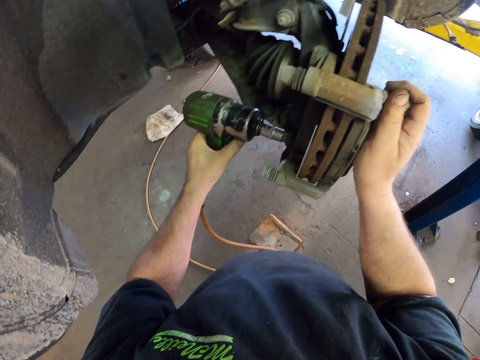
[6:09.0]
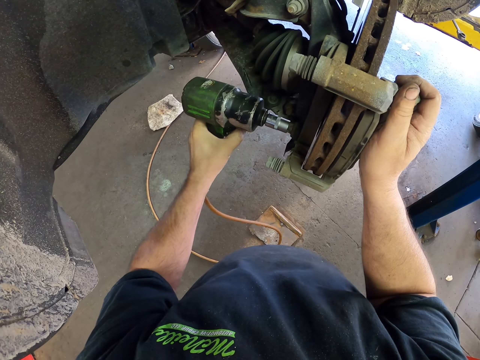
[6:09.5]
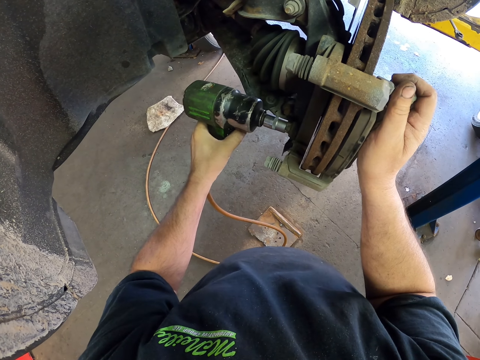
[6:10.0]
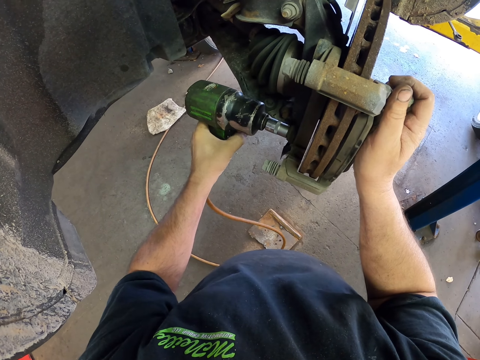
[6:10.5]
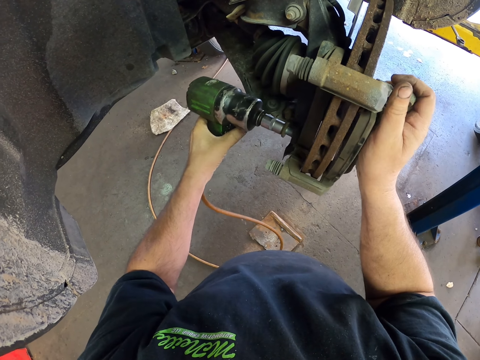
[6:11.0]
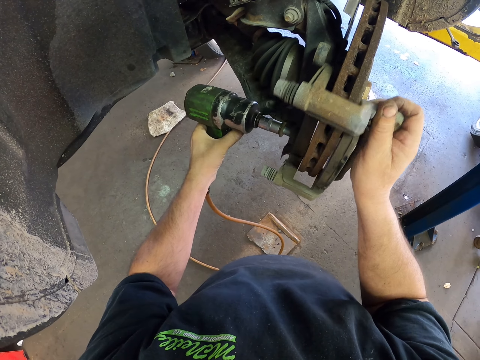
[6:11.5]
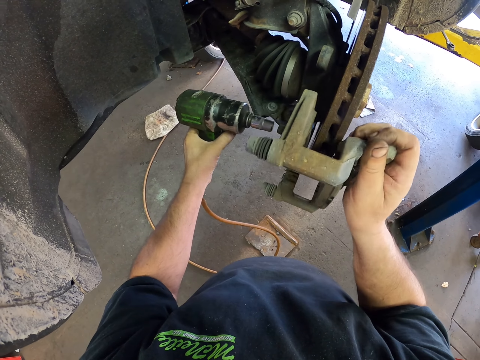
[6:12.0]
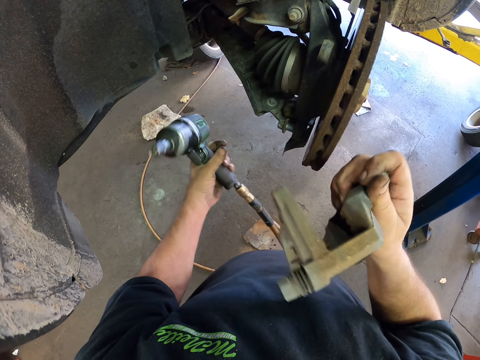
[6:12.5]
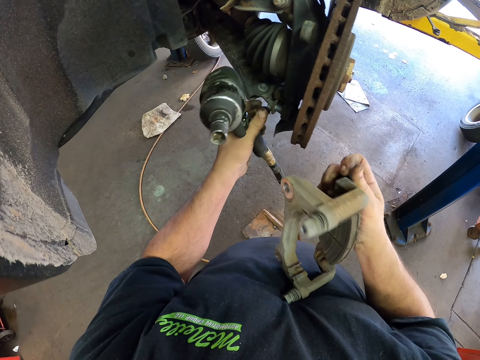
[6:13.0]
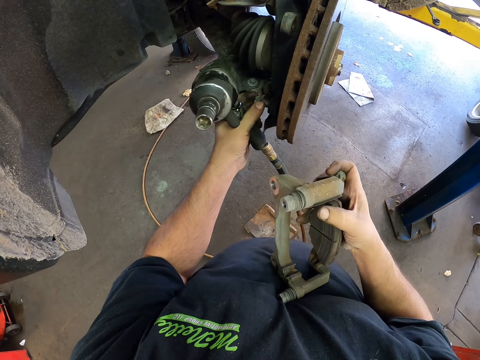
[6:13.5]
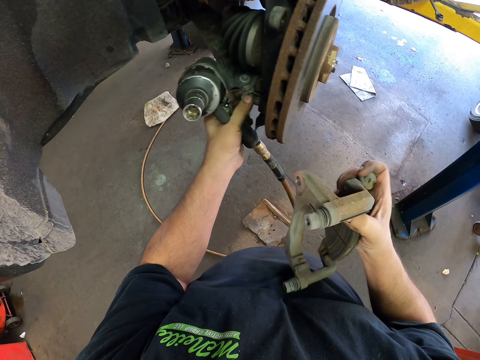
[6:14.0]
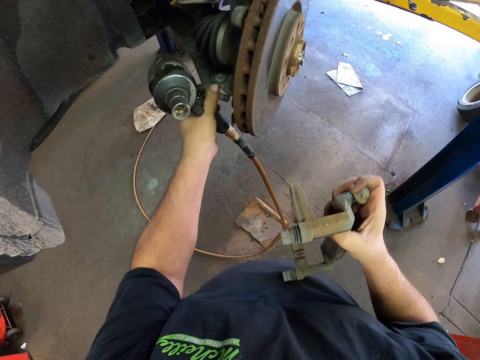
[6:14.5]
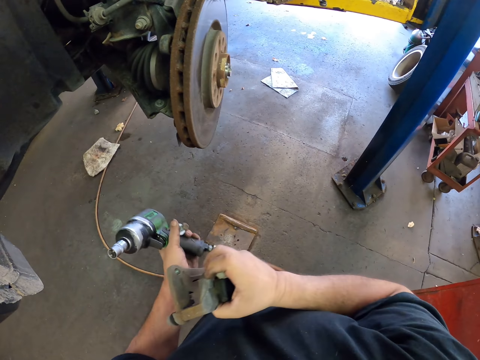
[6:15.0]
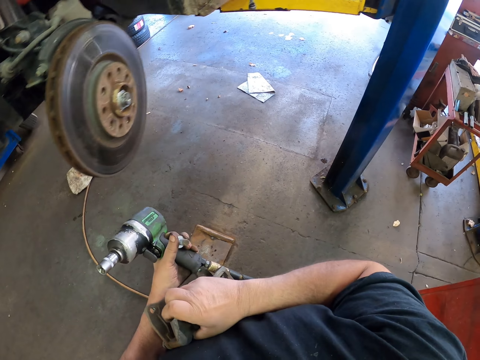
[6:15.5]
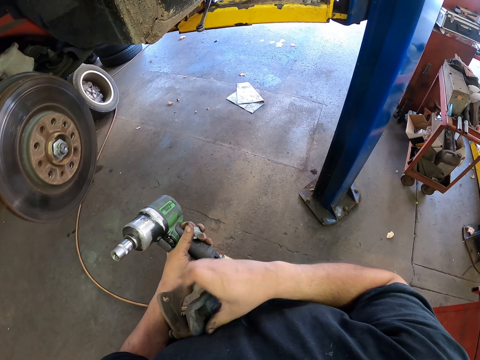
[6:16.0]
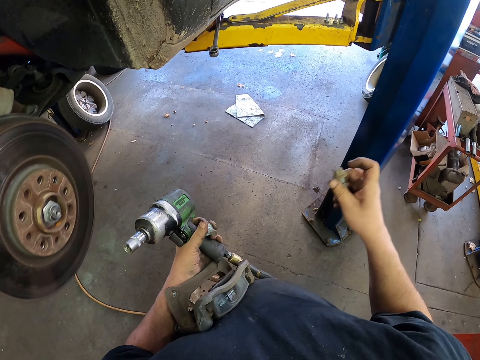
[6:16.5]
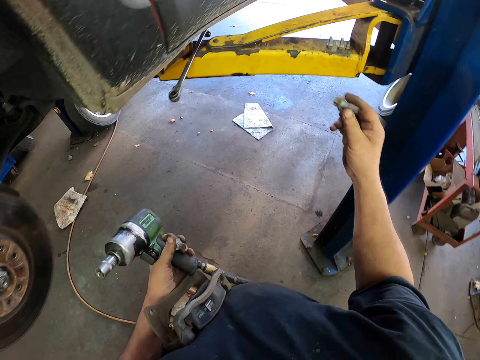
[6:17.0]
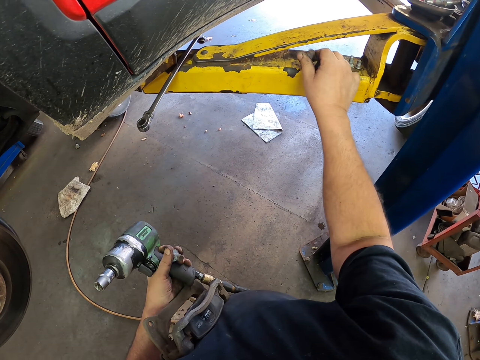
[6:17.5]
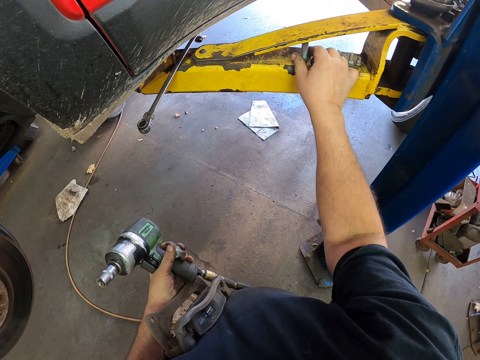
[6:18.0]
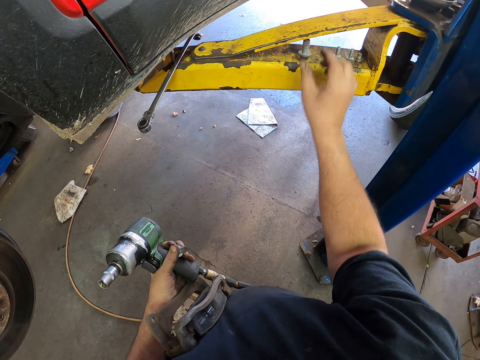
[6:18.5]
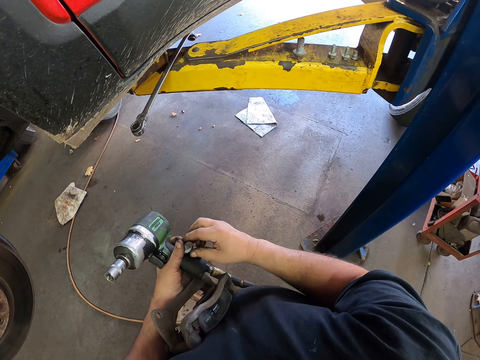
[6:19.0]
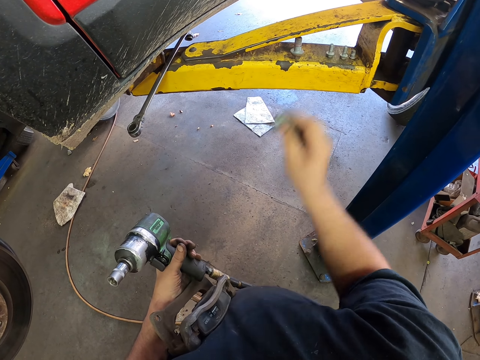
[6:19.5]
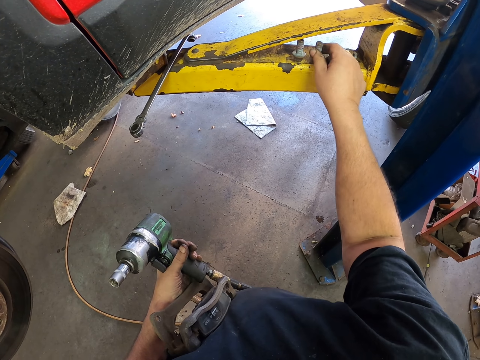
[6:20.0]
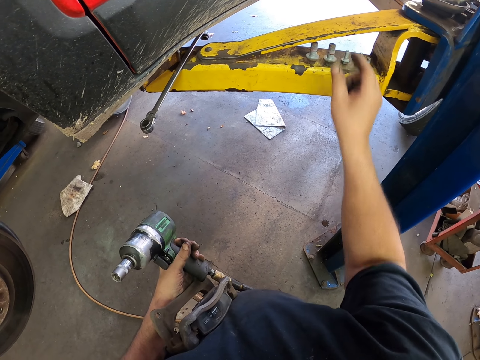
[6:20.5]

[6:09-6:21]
The camera wearer removes the caliper housing bracket. They put the caliper housing bracket on the left arm. They put the bolts on the metal.

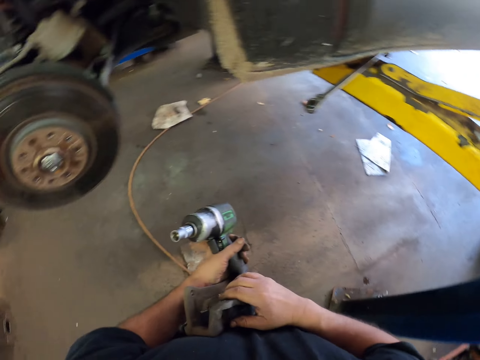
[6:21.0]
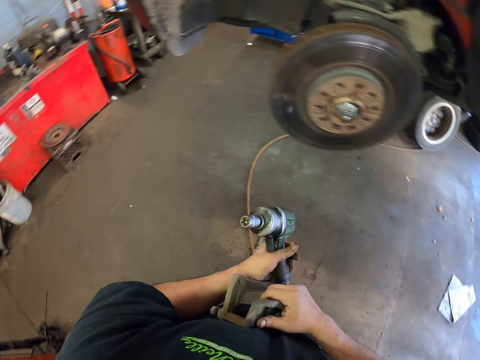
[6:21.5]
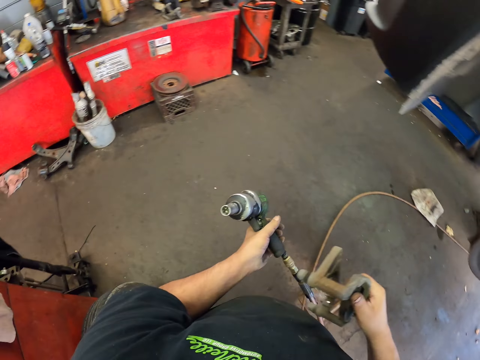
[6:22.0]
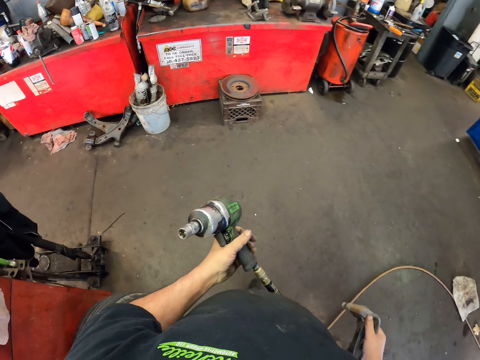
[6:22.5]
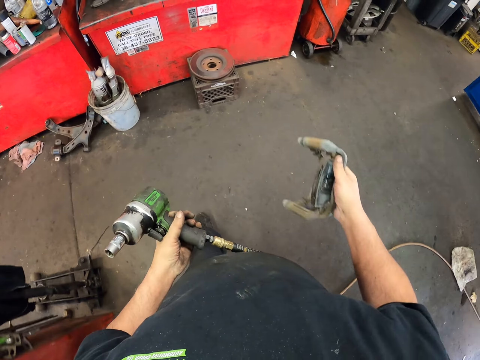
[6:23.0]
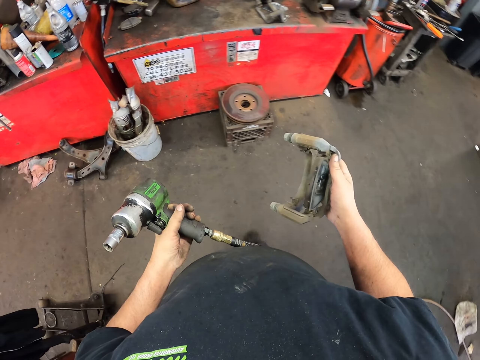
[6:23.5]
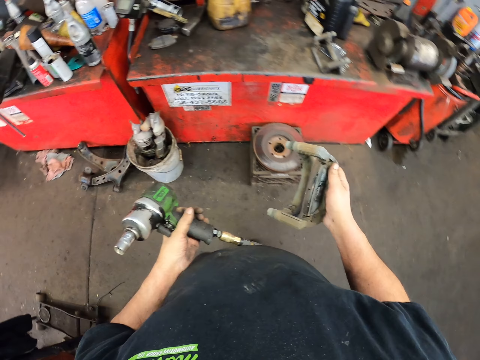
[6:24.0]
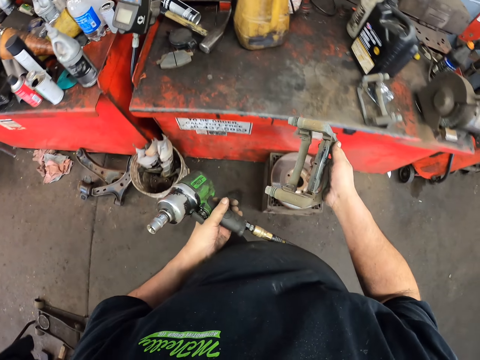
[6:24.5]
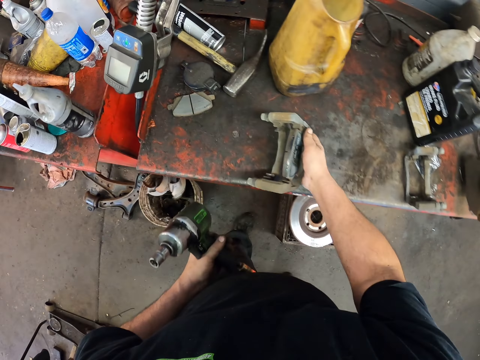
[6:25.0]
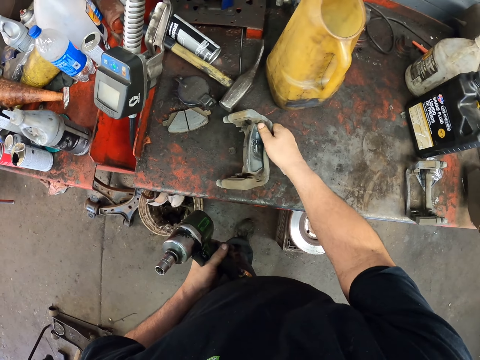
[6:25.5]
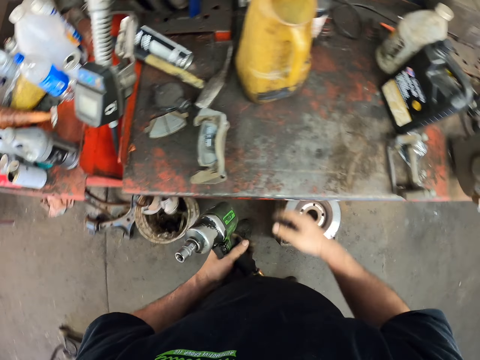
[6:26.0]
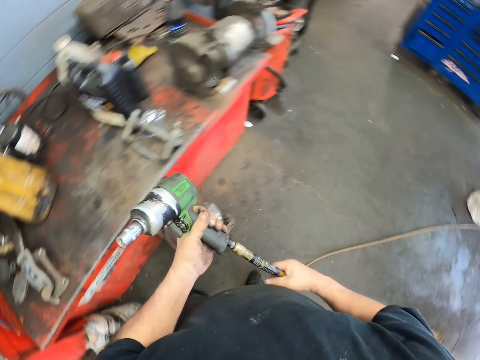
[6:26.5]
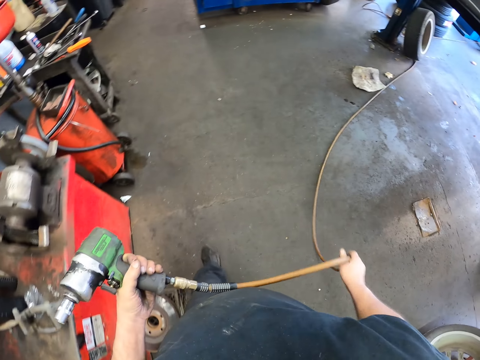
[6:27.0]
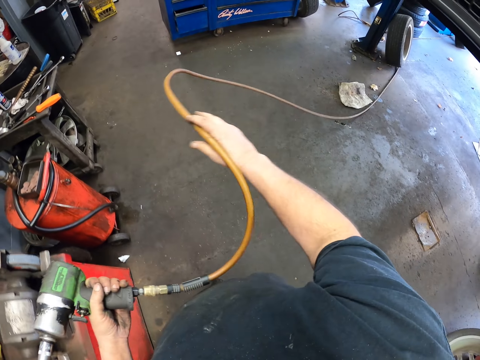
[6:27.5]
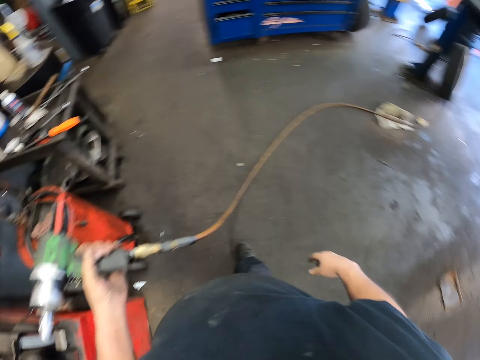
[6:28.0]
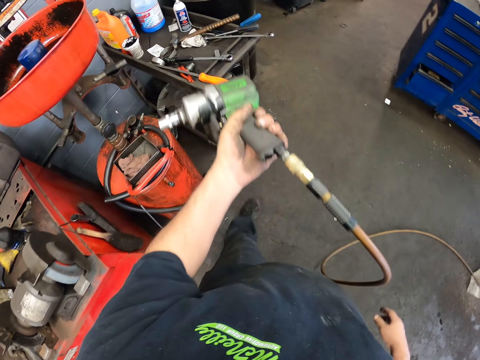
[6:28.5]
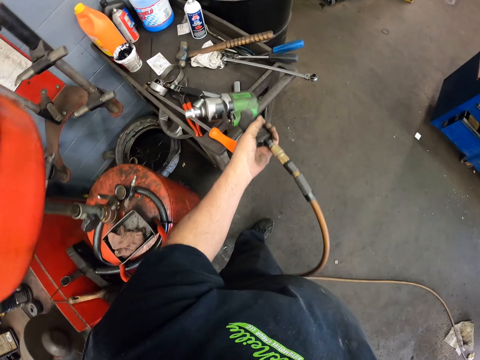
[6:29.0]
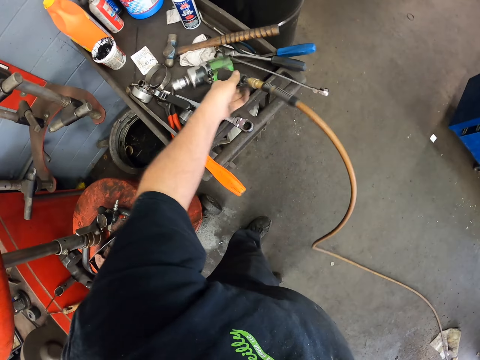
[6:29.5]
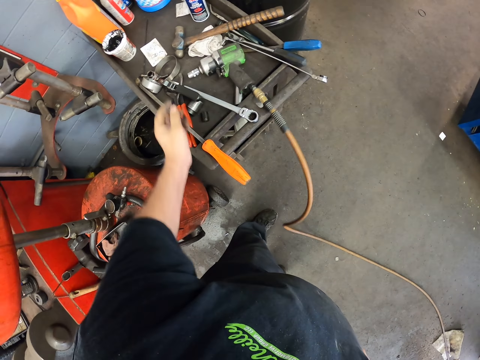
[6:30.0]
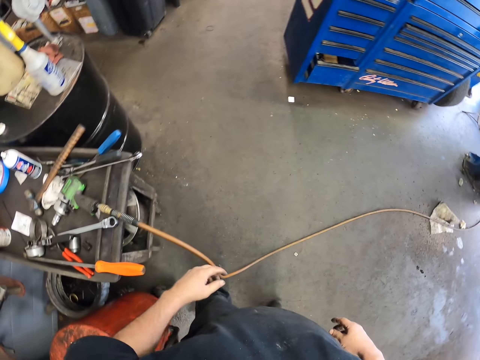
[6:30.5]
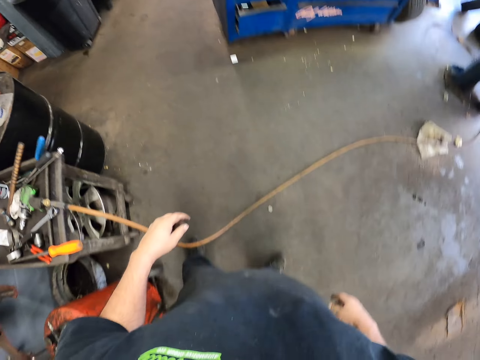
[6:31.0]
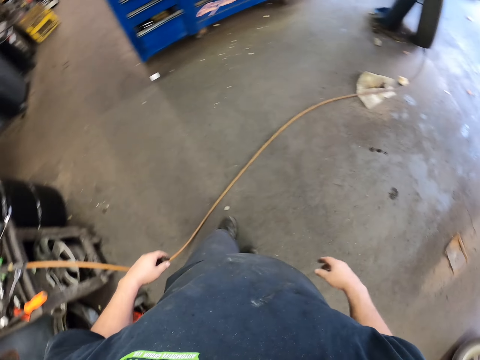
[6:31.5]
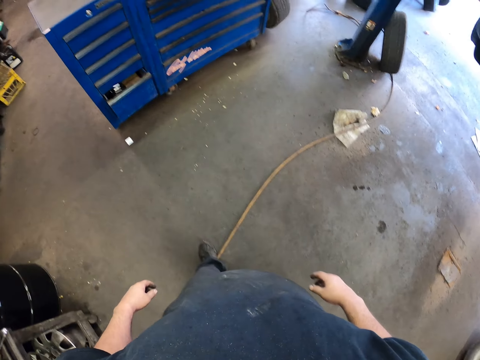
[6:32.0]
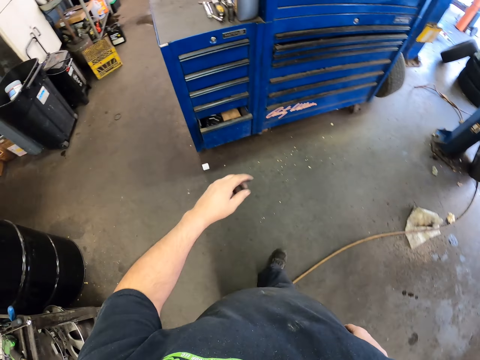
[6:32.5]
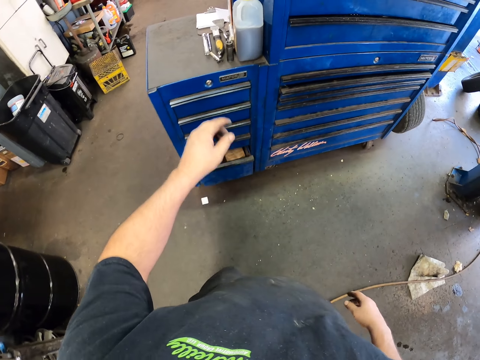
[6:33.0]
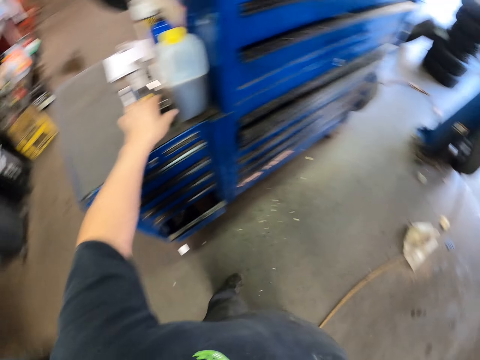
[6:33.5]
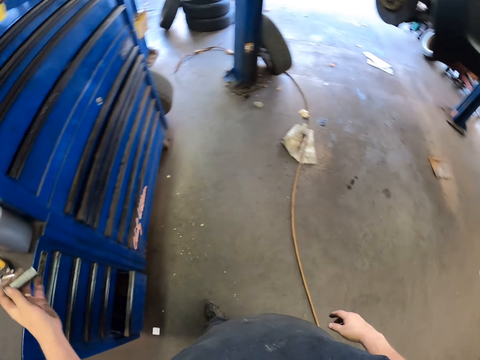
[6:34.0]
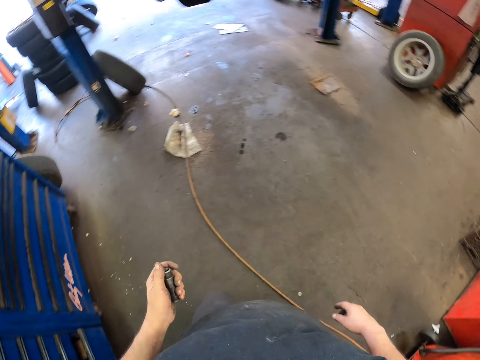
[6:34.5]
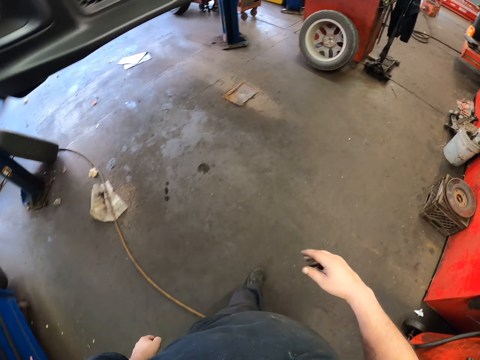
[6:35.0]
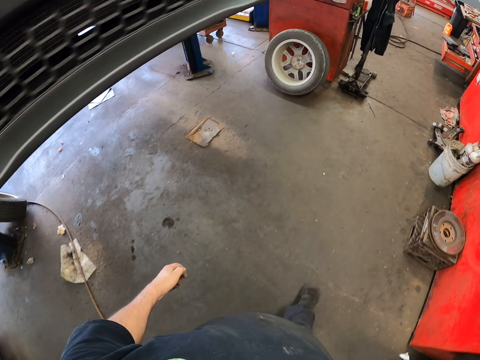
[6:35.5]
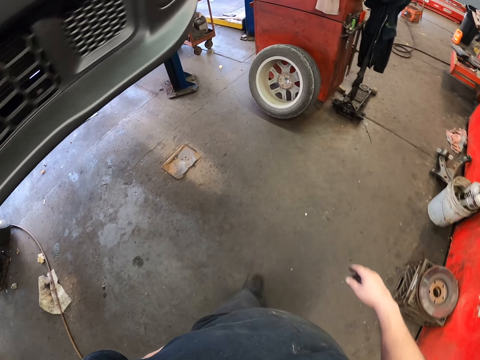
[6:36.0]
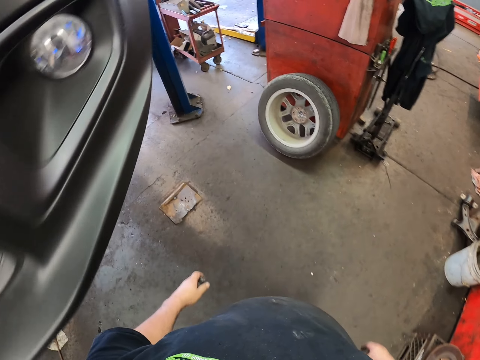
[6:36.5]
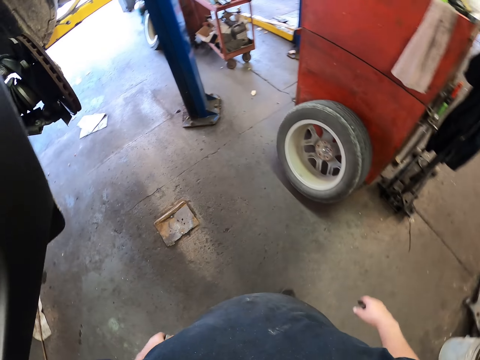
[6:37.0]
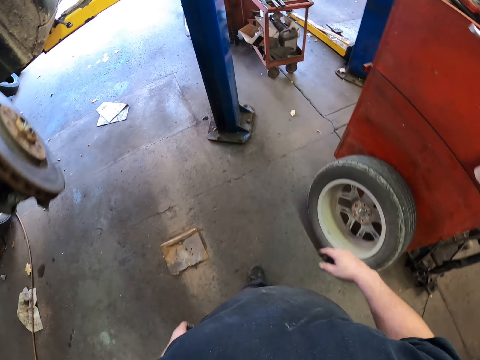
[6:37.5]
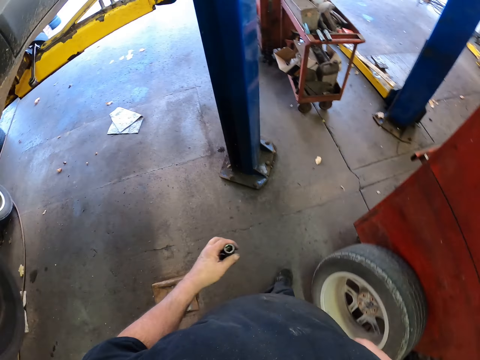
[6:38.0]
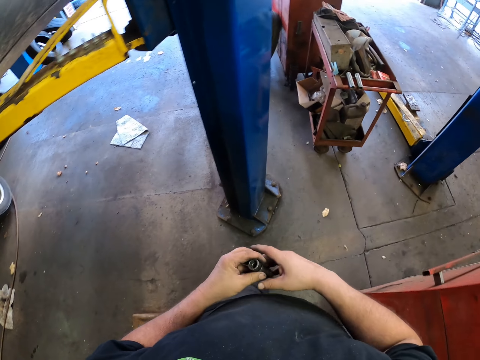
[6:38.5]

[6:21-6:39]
The camera wearer walks. They put the caliper housing bracket on the metal structure. They hold the hose pipe. They lift the hose pipe. They put the impact wrench on a metal trolley. They walk in the room. They pick up a lug socket from the table. They walk in the room.
